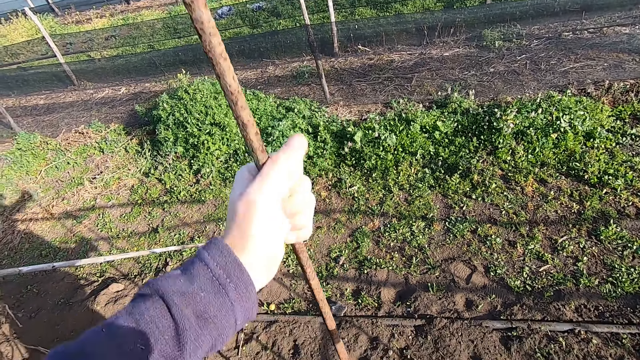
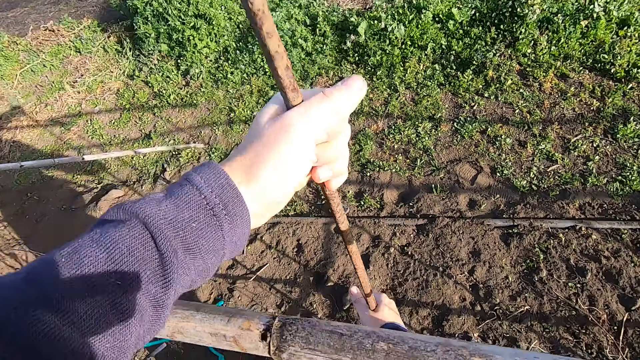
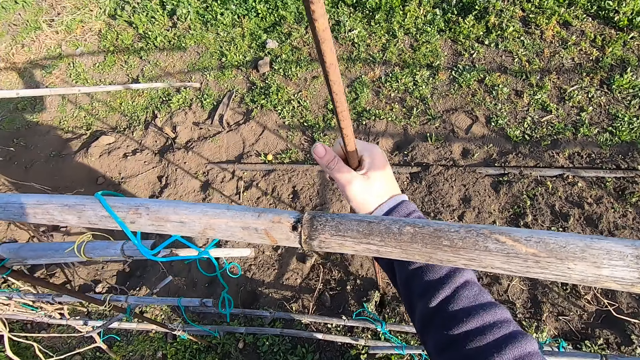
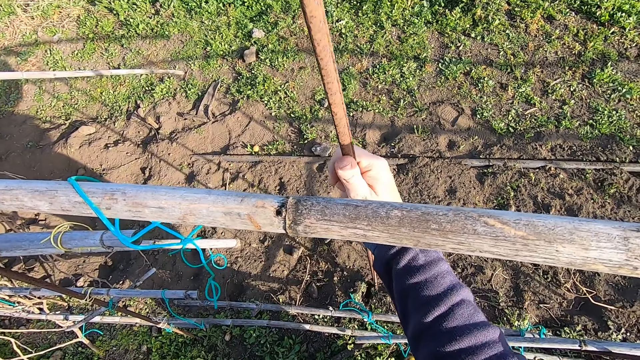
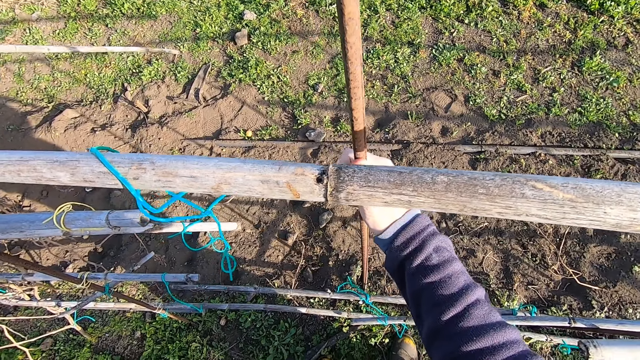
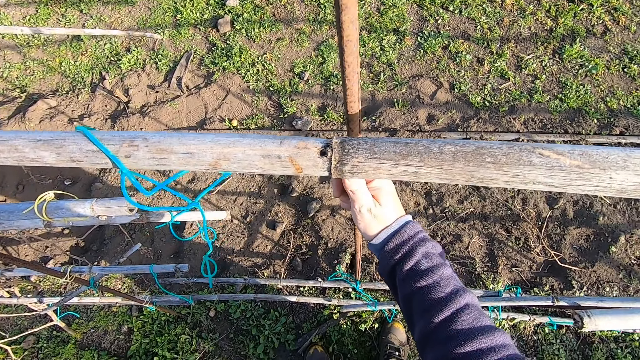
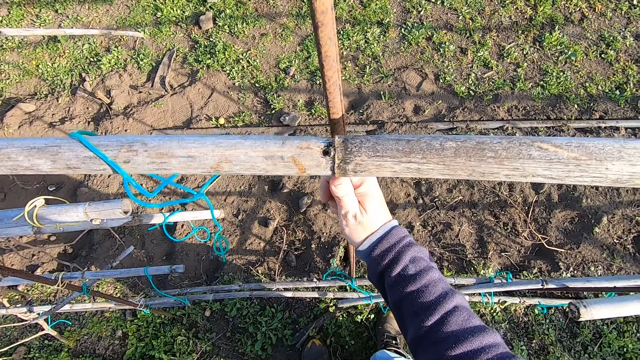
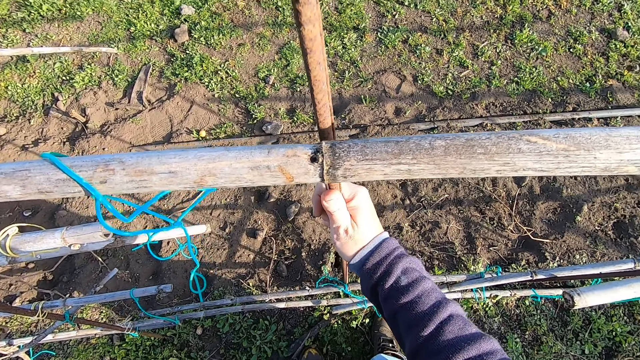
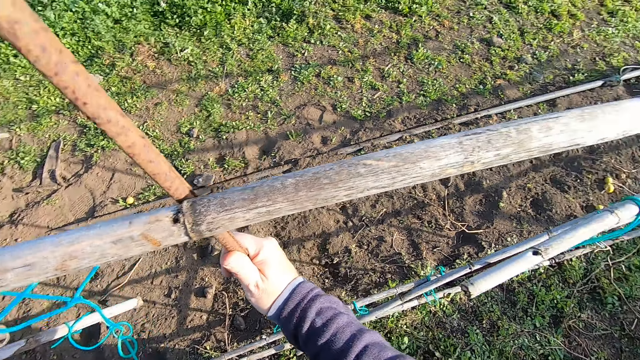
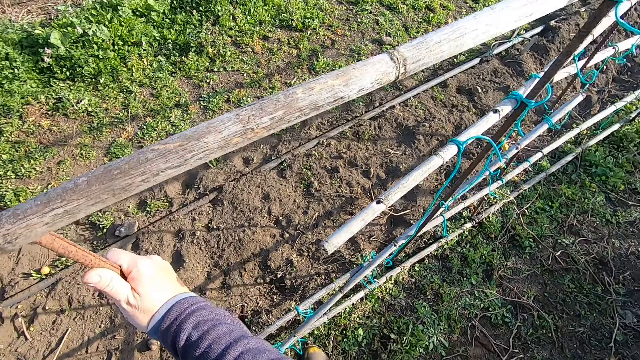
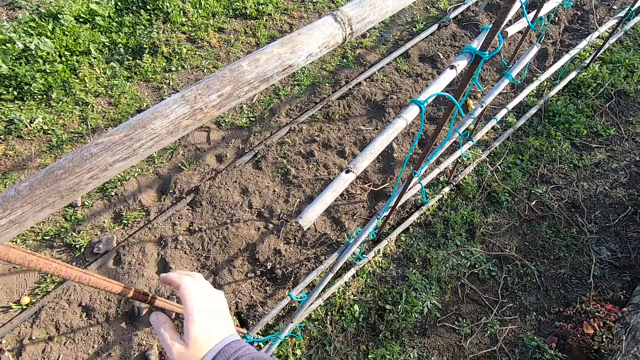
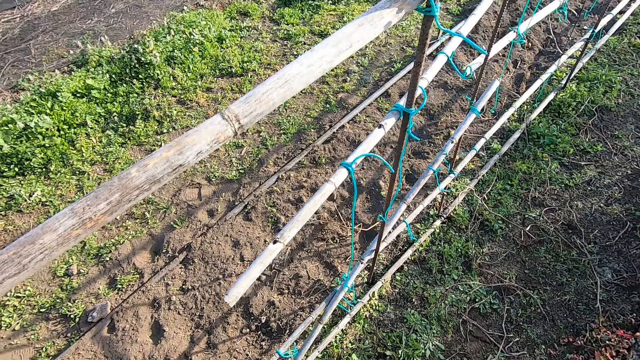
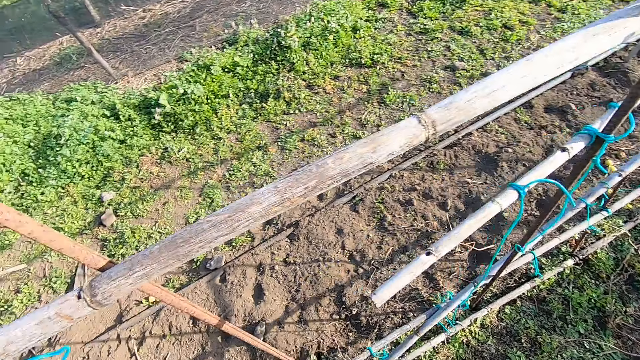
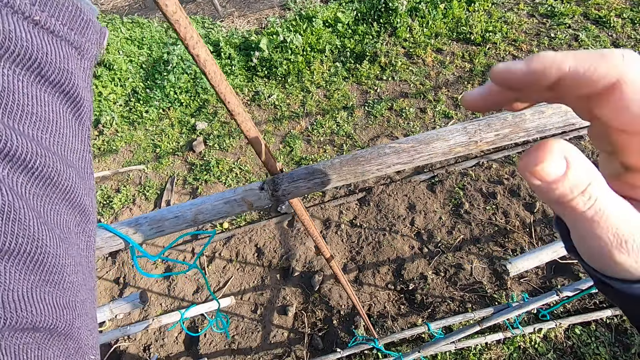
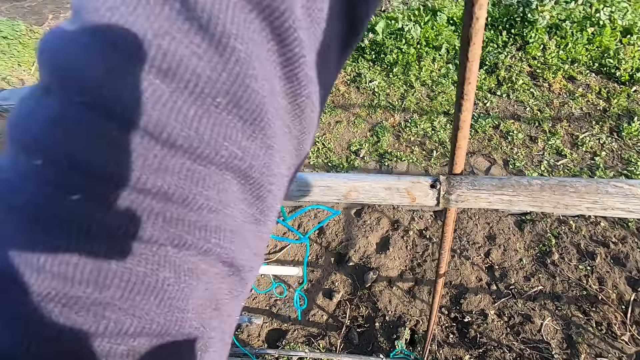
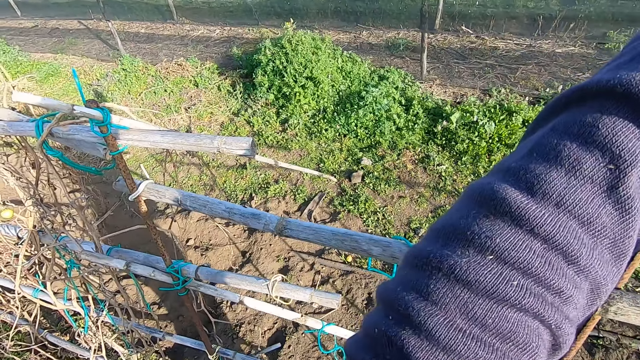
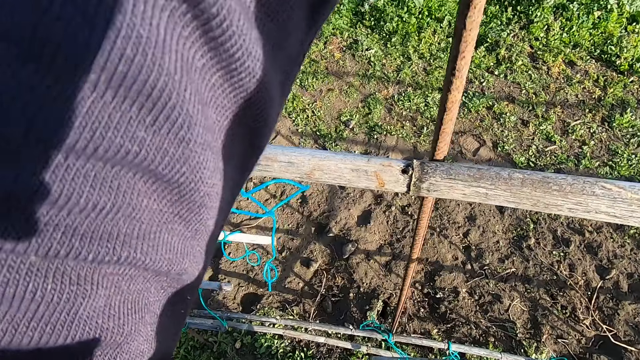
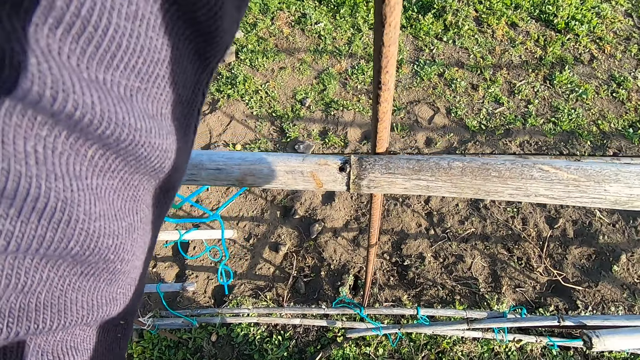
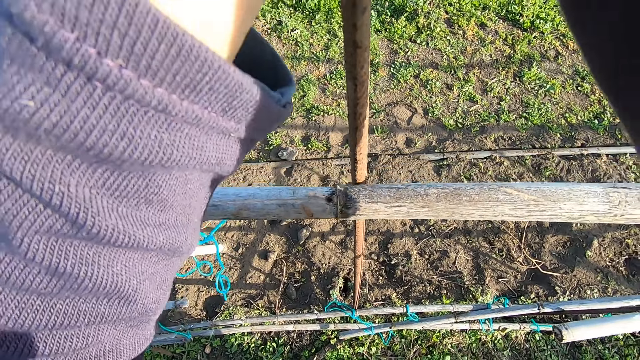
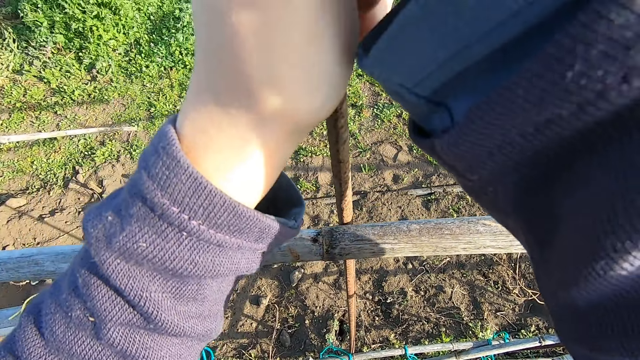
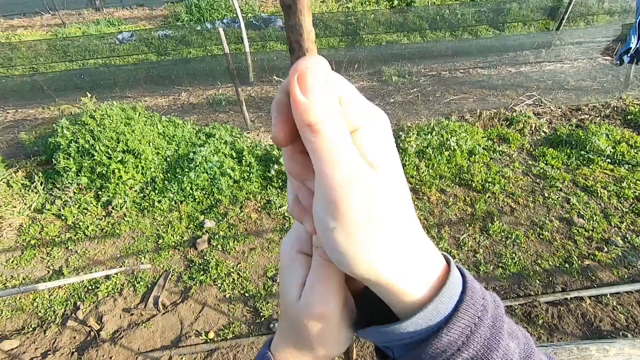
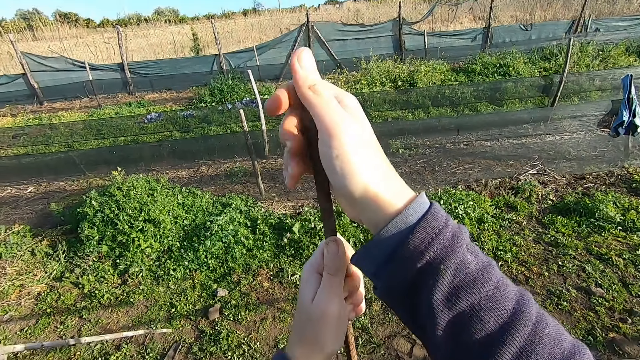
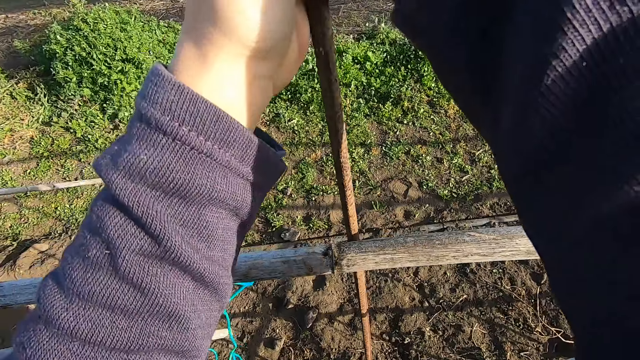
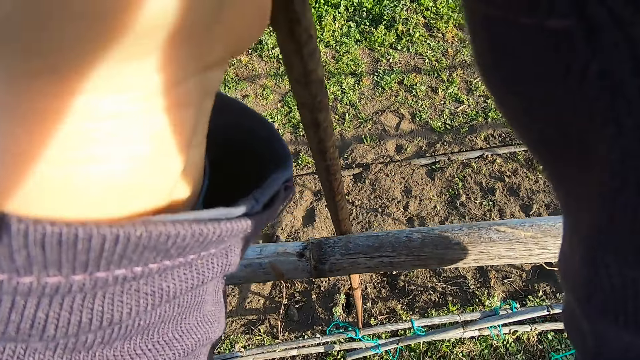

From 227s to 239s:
The camera wearer moves the iron rod towards the wood fence. They drive the metal rod with hands. They plunge the iron rod into the ground with both hands.

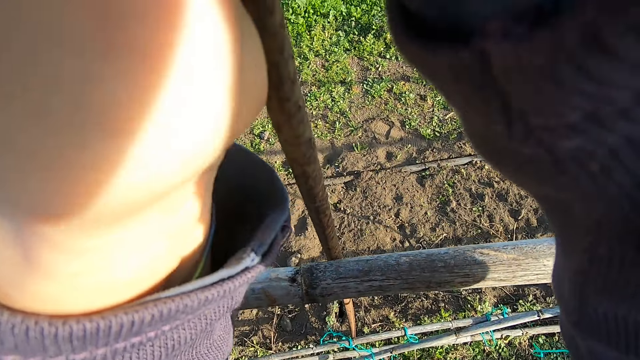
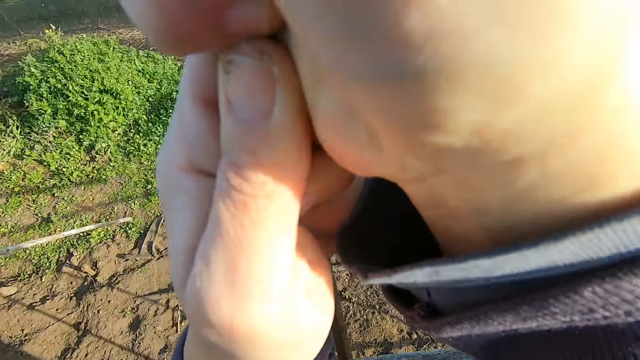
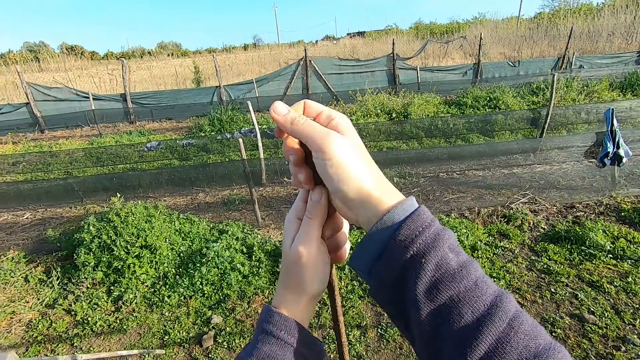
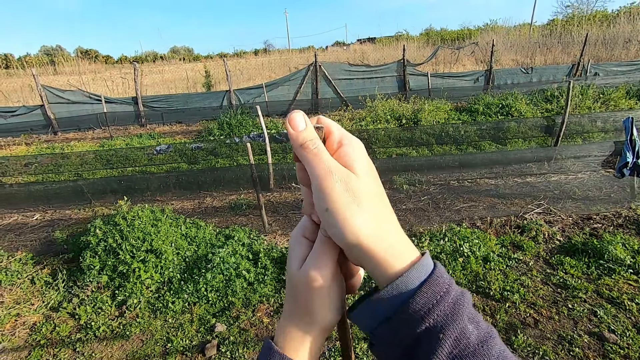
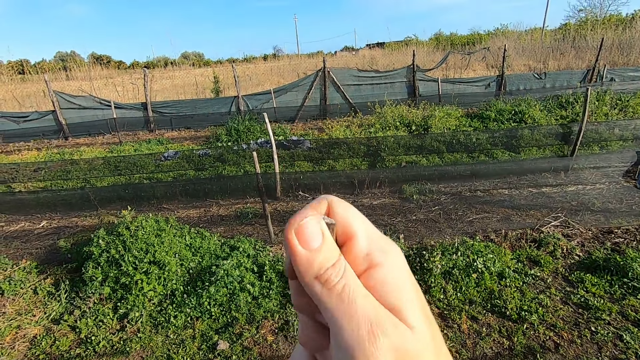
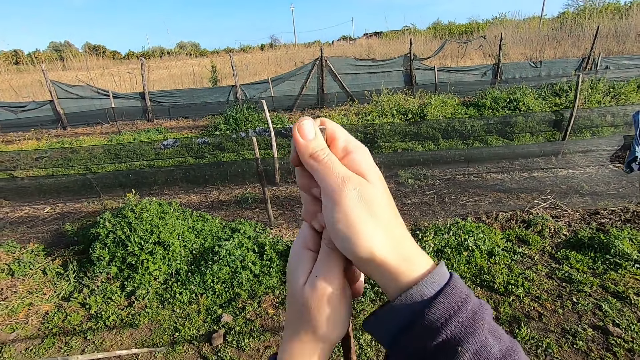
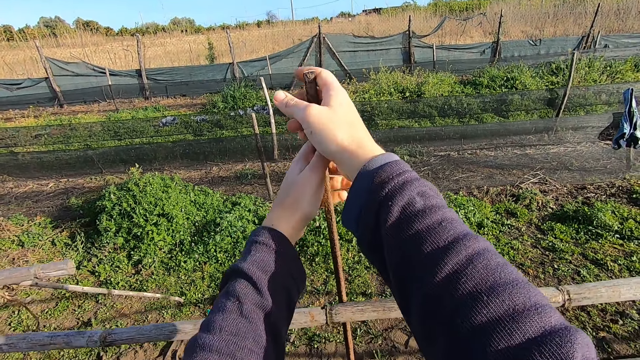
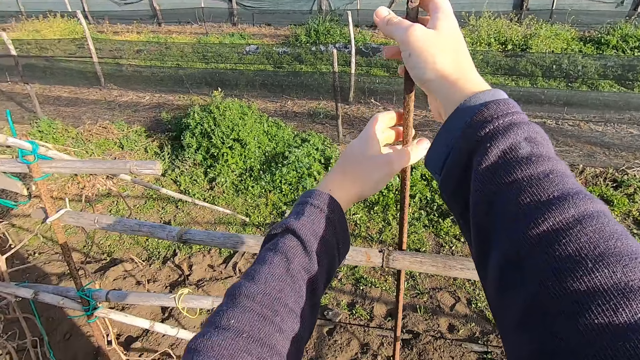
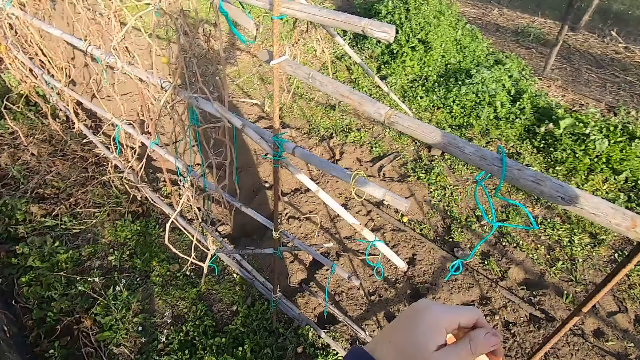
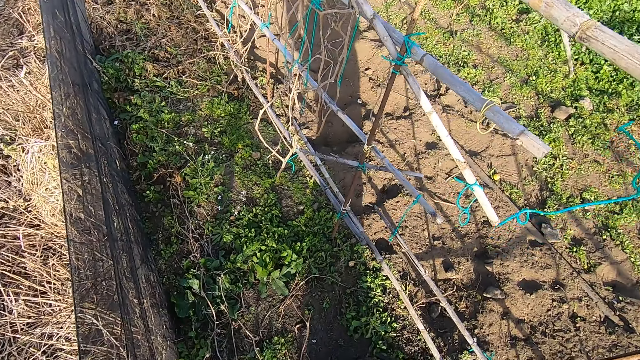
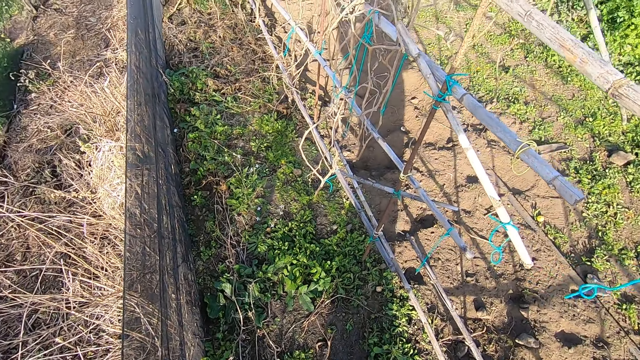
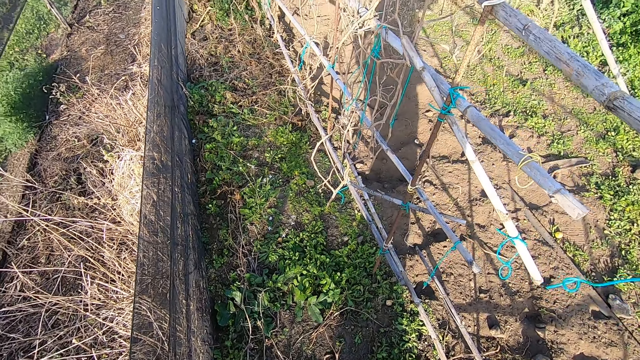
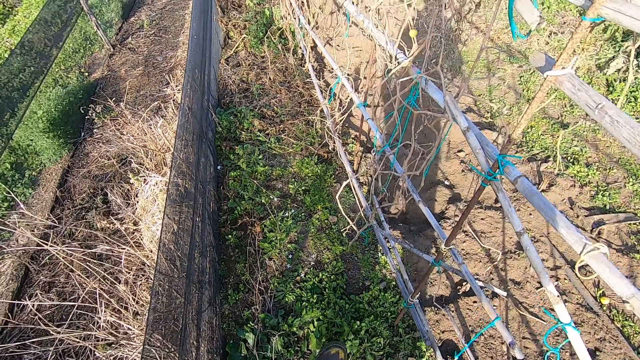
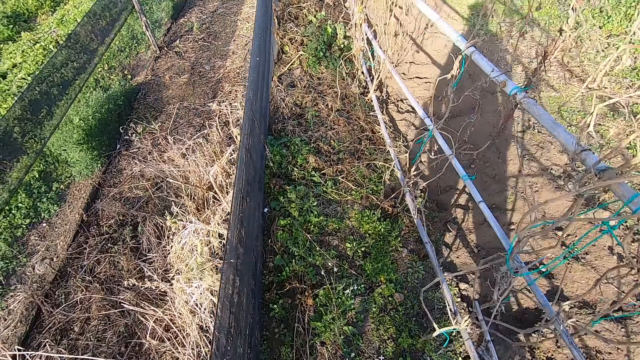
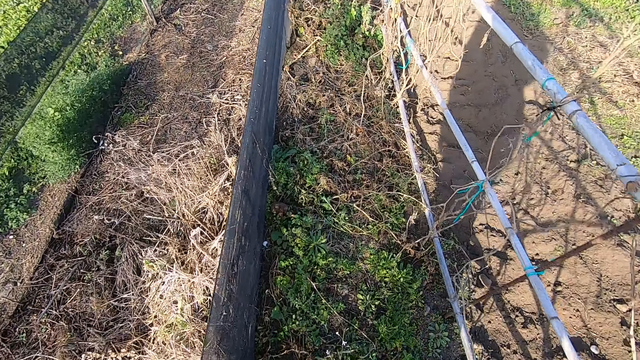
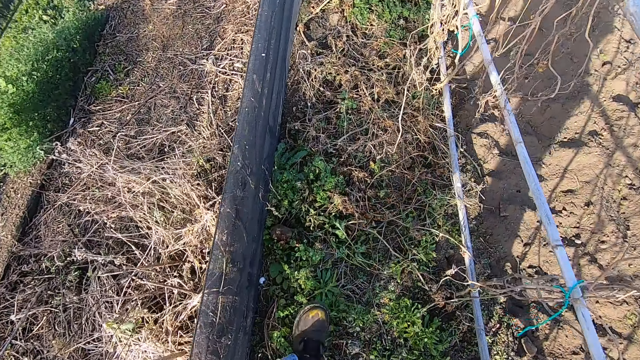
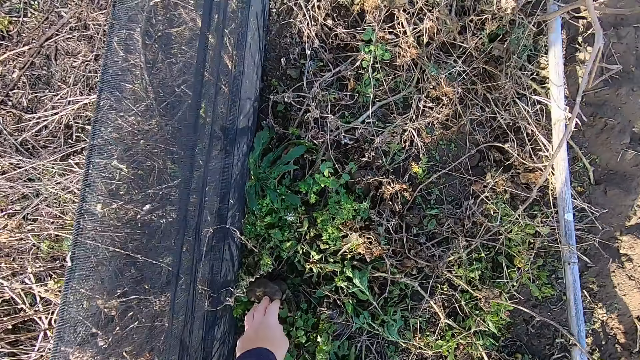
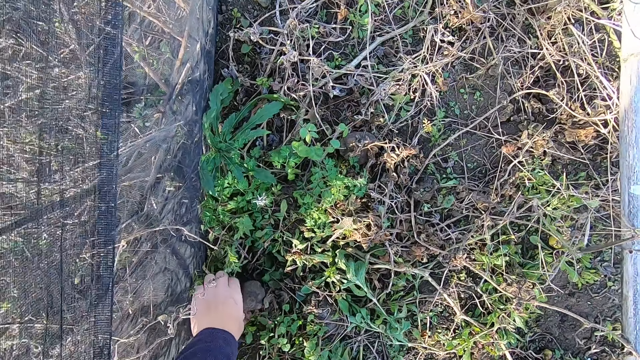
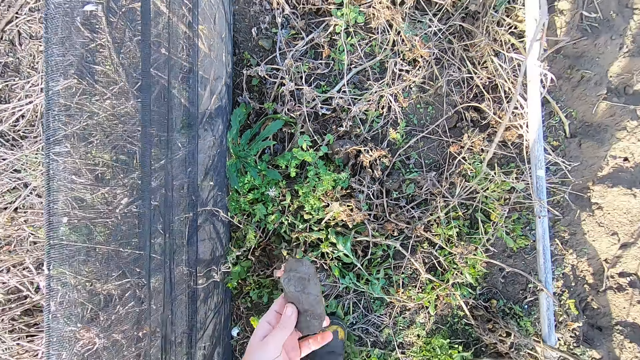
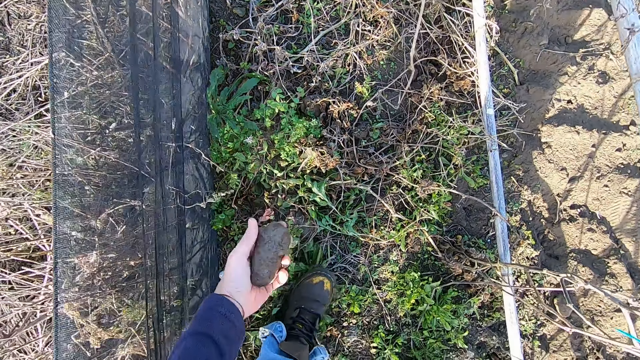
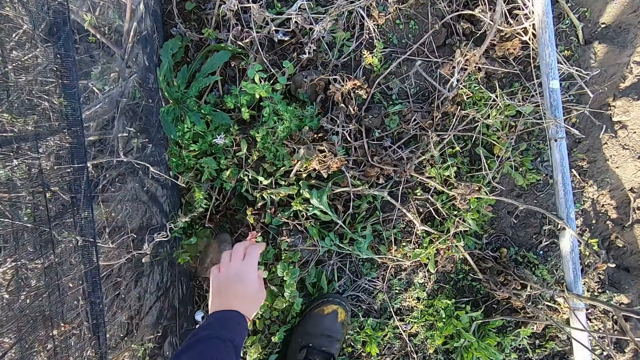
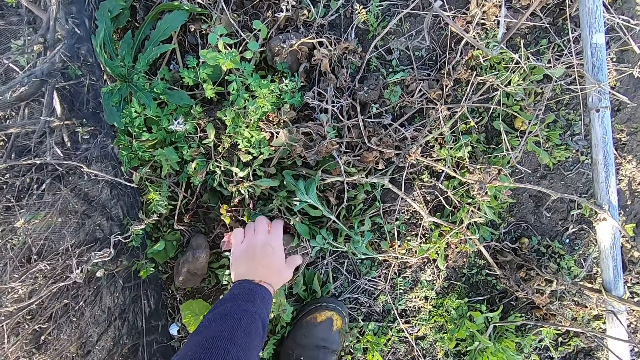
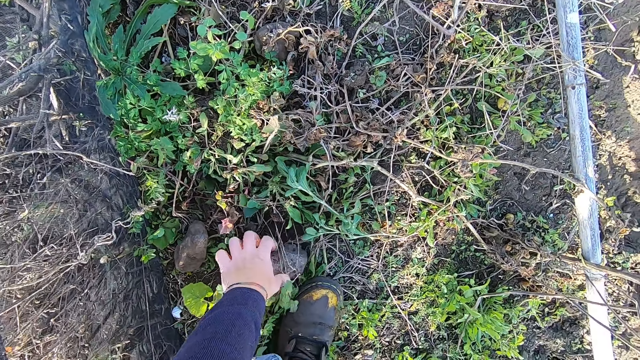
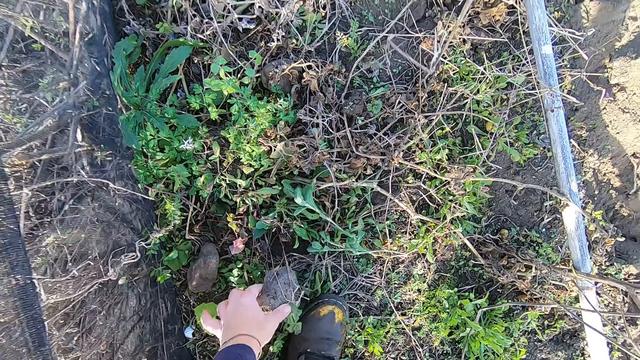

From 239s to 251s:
The camera wearer walks to the left side at the farm. They pick up a stone with the left hand and drop the stone. They pick up a stone with the left hand.
